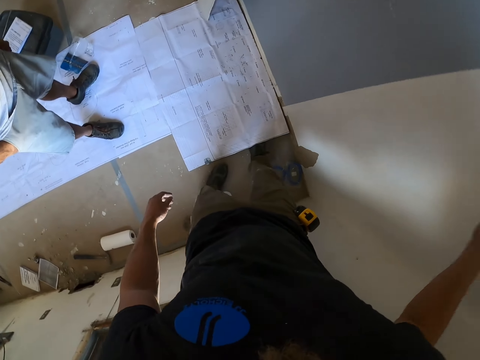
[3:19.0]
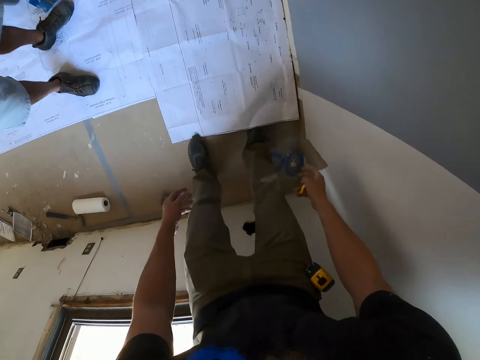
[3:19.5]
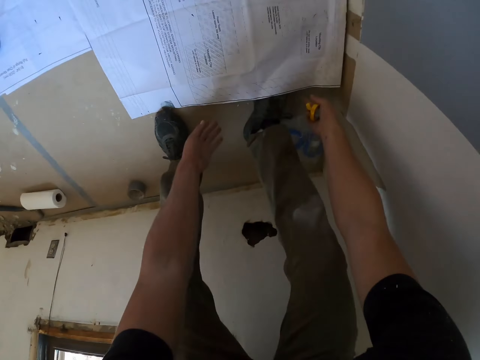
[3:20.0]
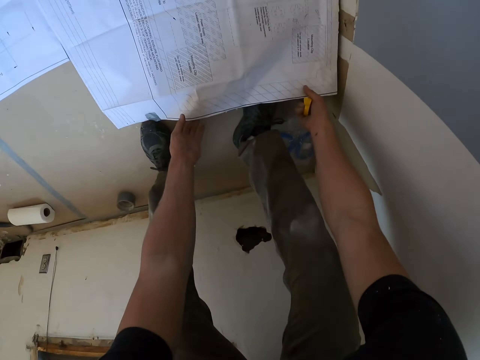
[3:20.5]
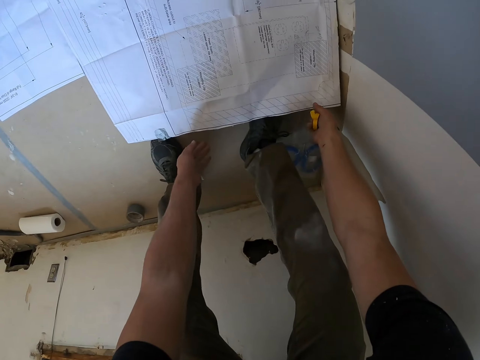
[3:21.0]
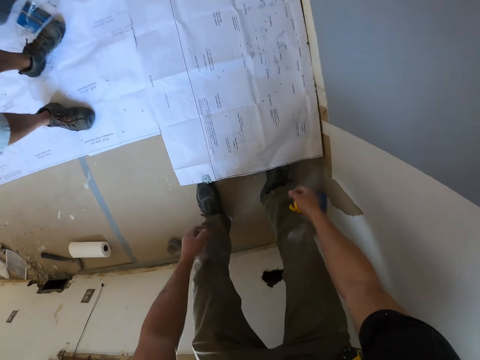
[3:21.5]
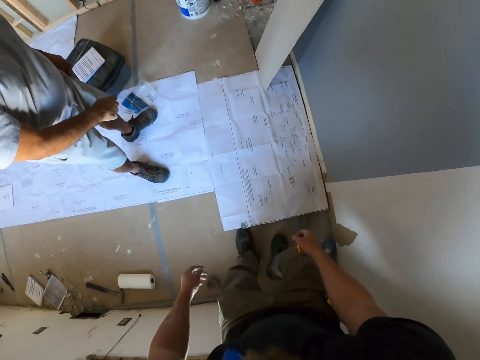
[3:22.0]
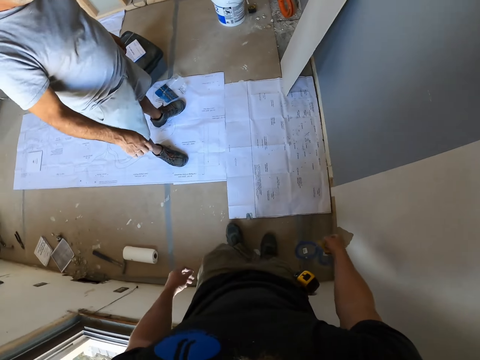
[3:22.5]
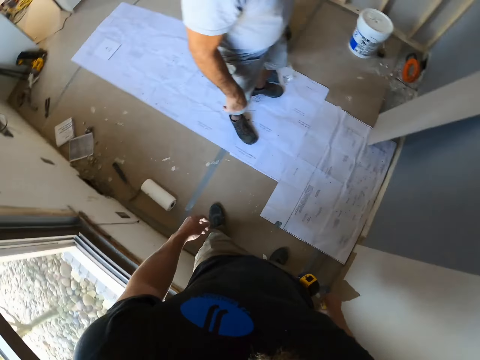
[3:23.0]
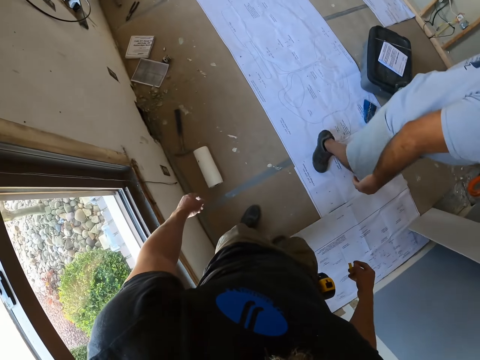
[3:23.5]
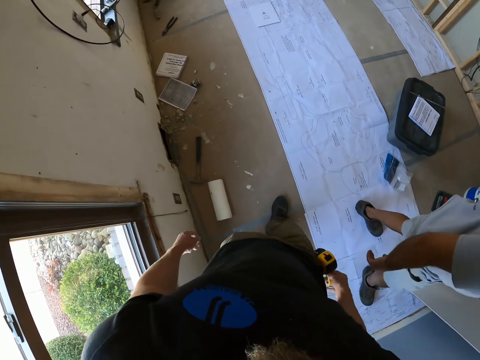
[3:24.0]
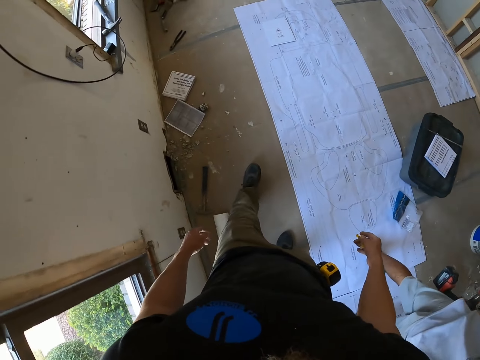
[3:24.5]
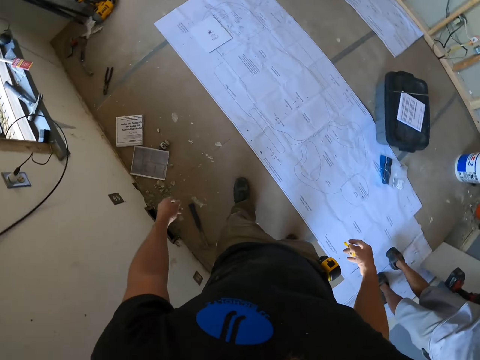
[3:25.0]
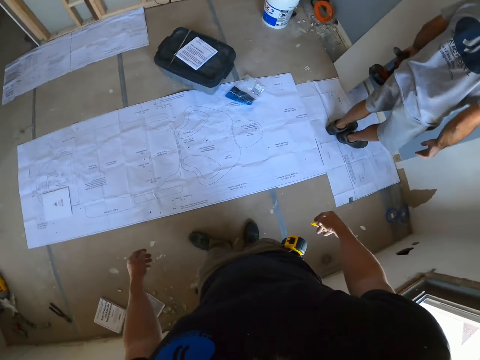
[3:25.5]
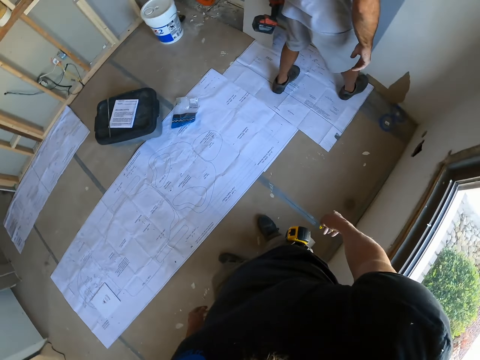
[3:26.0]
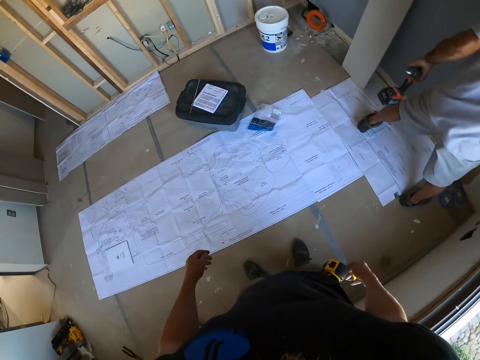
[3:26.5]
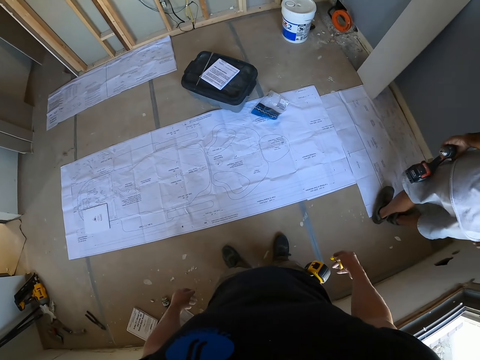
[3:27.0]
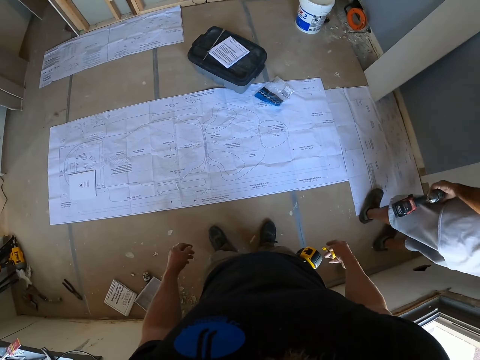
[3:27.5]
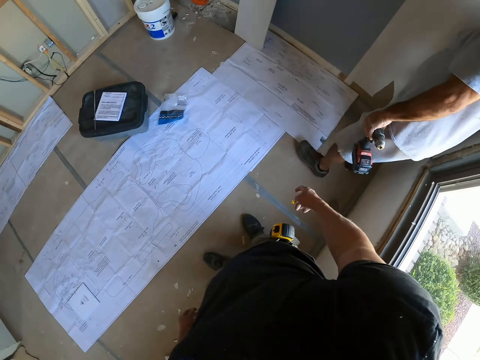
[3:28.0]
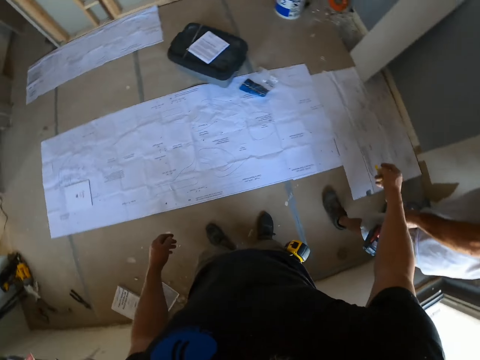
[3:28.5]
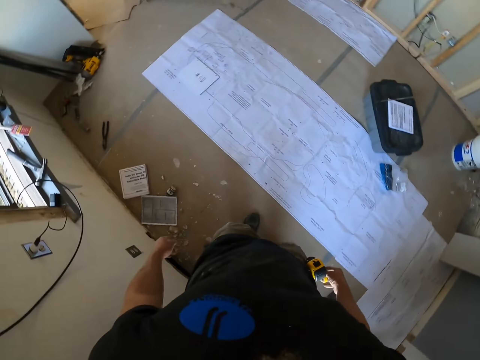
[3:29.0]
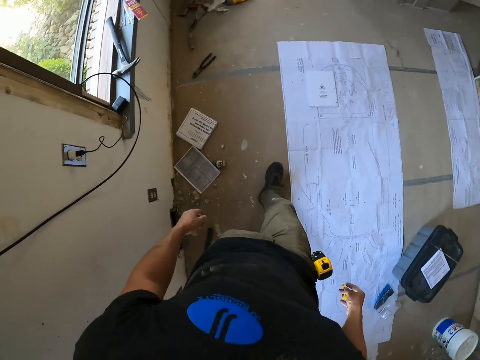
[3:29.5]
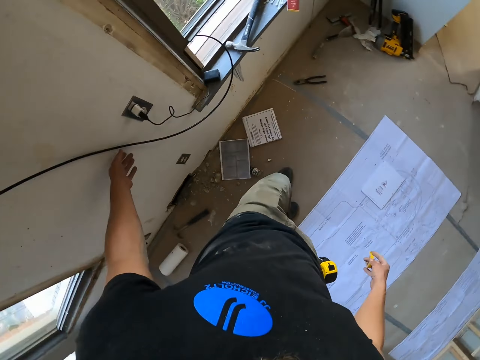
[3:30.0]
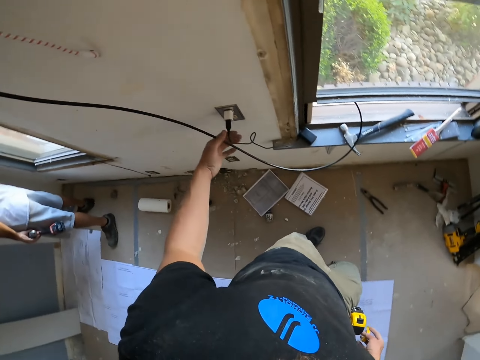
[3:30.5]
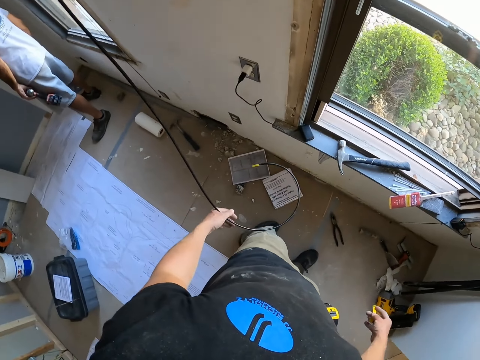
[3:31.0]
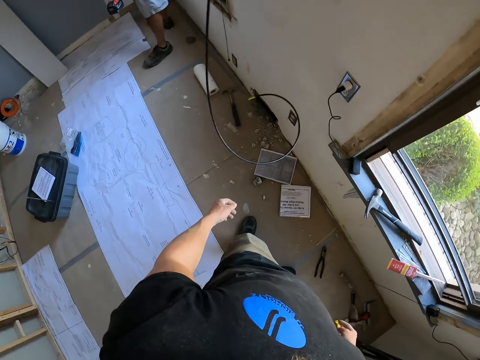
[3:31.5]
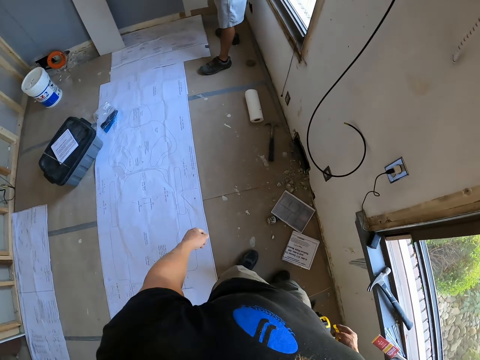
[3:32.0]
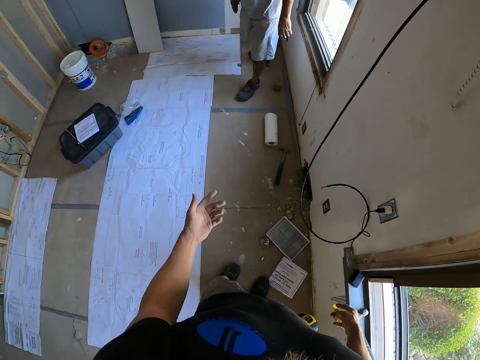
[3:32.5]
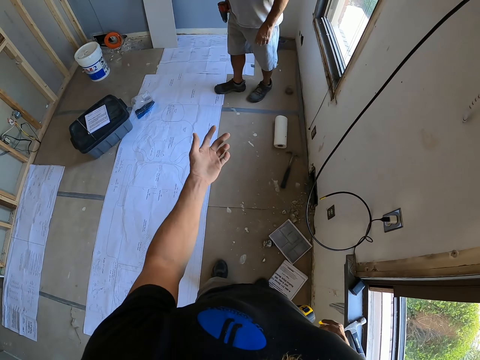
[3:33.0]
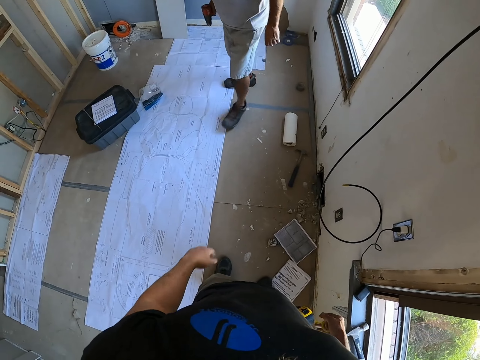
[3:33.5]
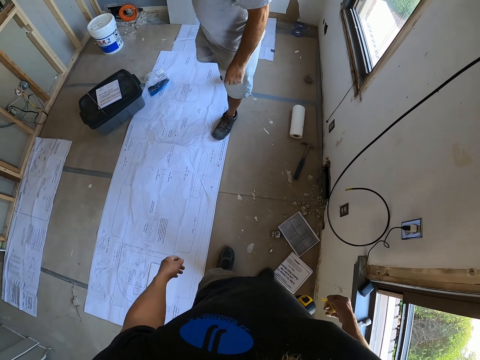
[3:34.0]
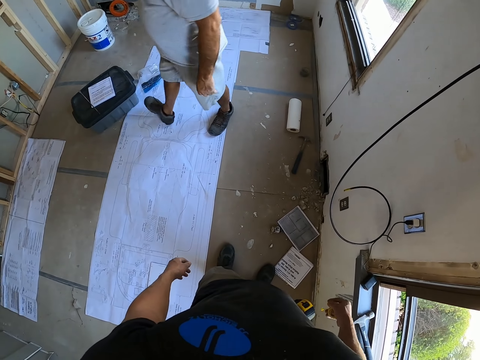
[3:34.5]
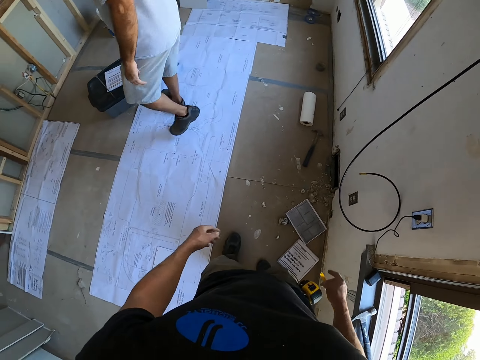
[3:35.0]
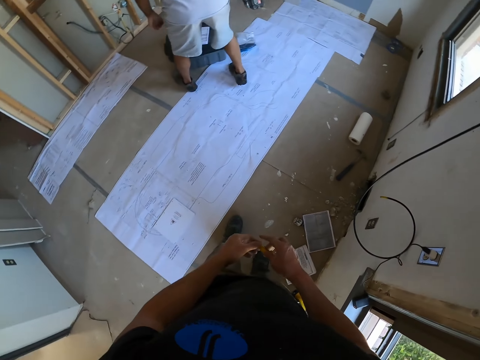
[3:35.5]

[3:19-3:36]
The camera wearer adjusts the paper with his hands. He touches the black string. He holds the cable with his left hand. He looks around the room.

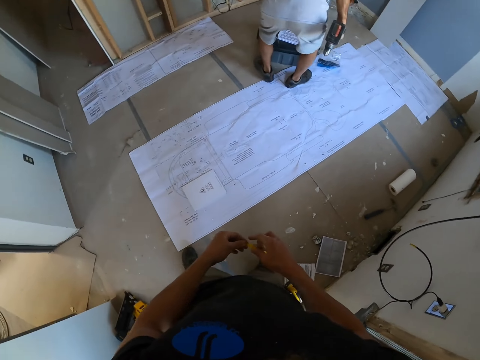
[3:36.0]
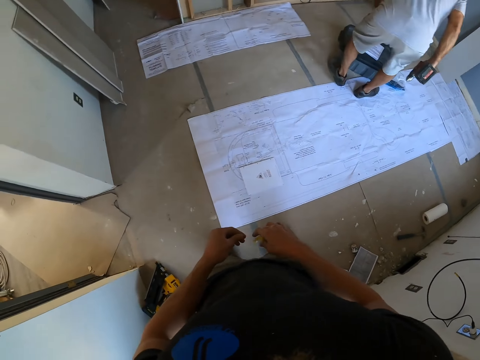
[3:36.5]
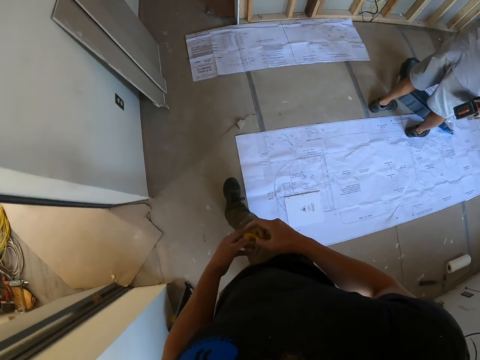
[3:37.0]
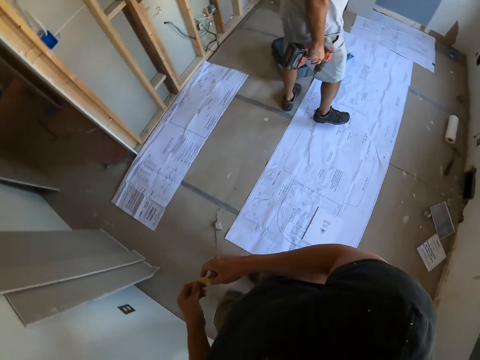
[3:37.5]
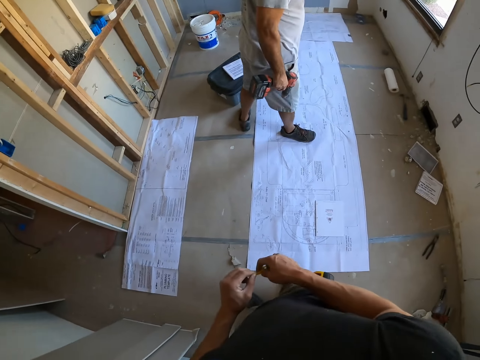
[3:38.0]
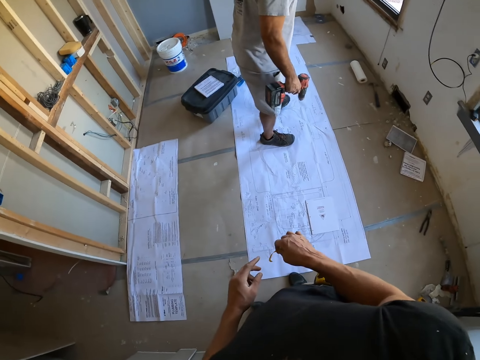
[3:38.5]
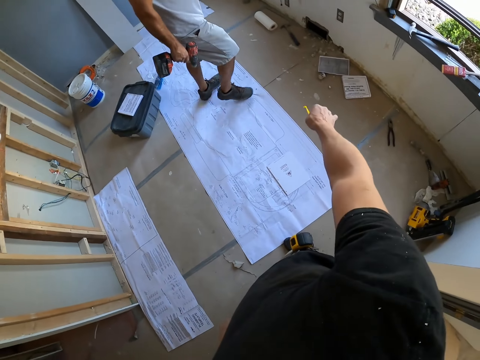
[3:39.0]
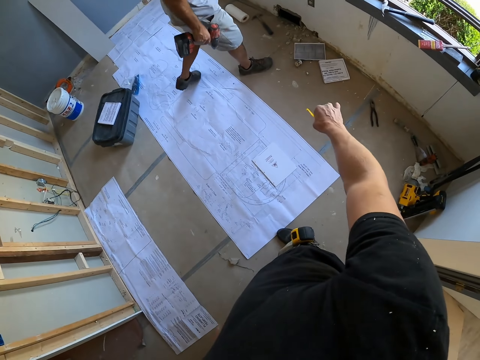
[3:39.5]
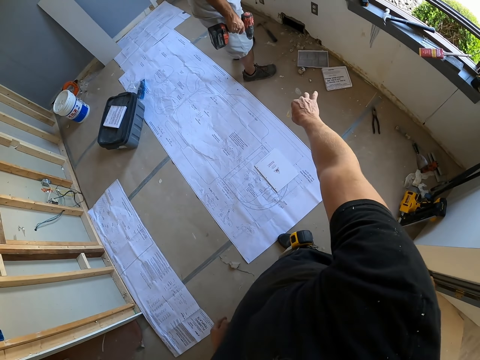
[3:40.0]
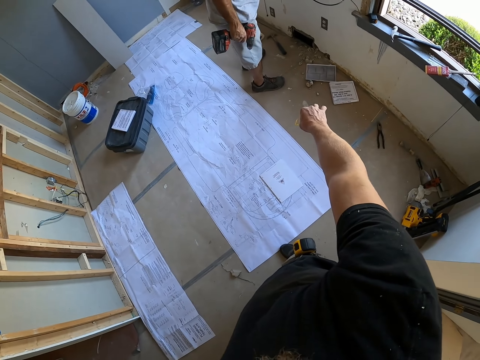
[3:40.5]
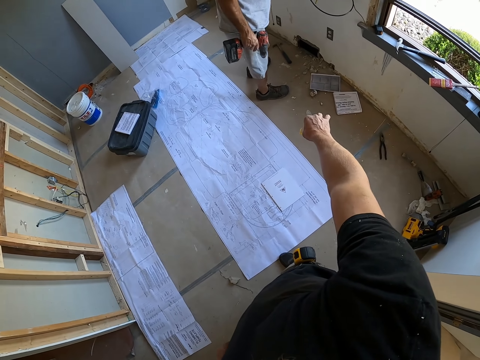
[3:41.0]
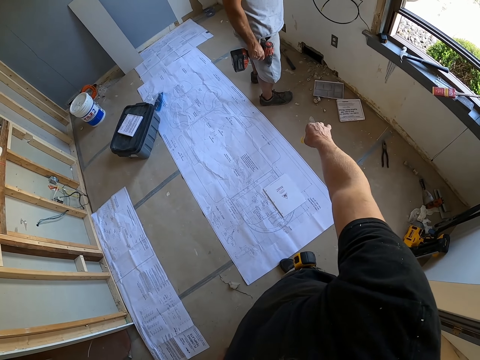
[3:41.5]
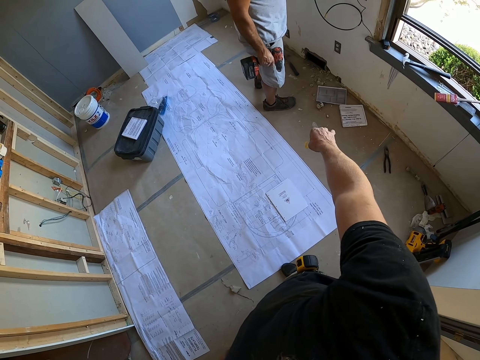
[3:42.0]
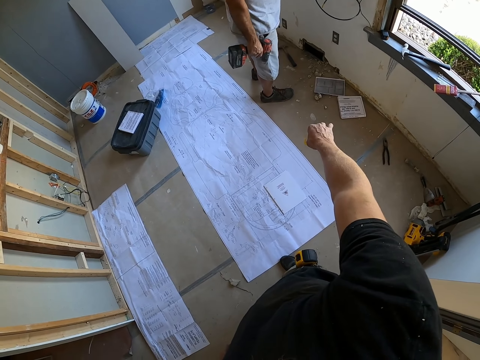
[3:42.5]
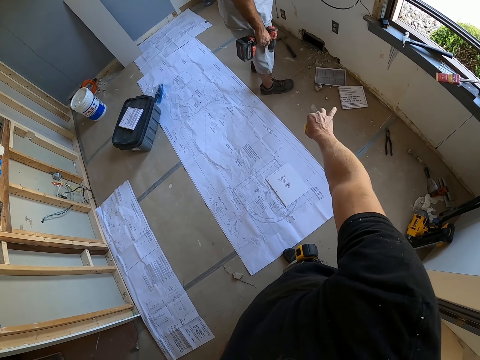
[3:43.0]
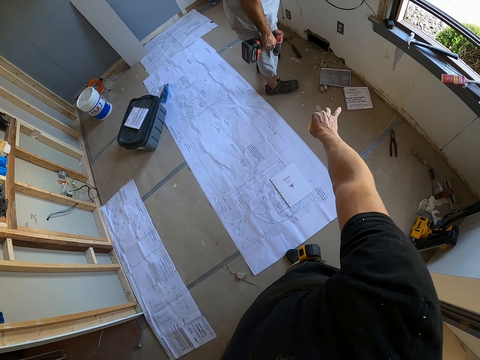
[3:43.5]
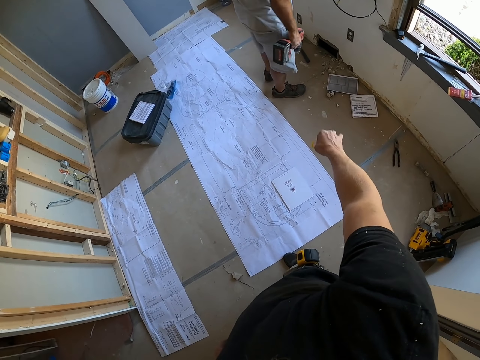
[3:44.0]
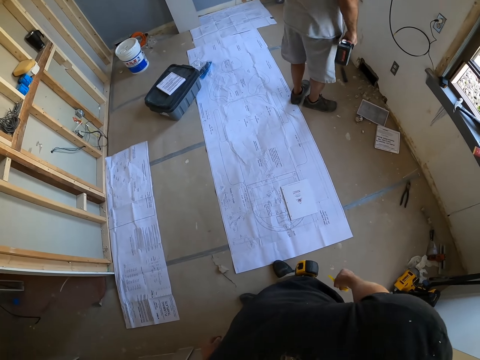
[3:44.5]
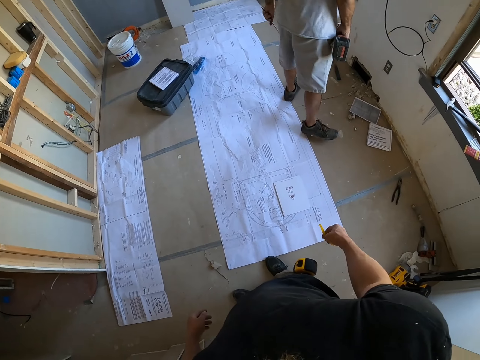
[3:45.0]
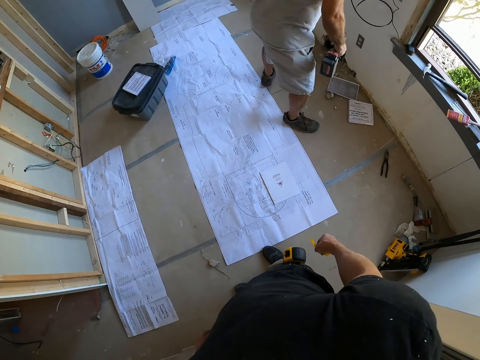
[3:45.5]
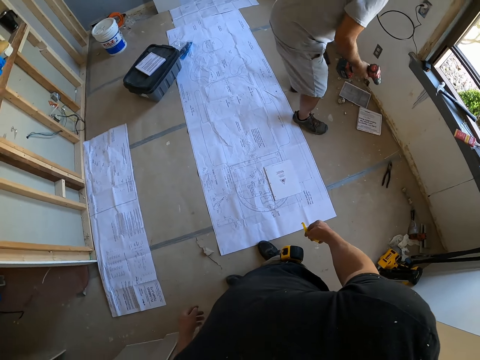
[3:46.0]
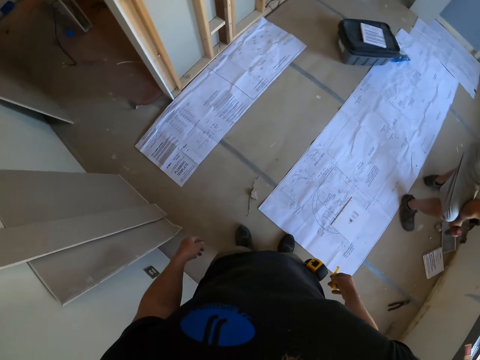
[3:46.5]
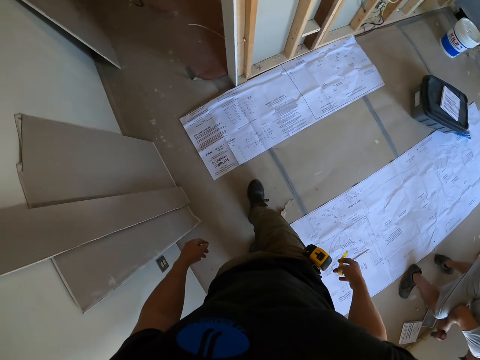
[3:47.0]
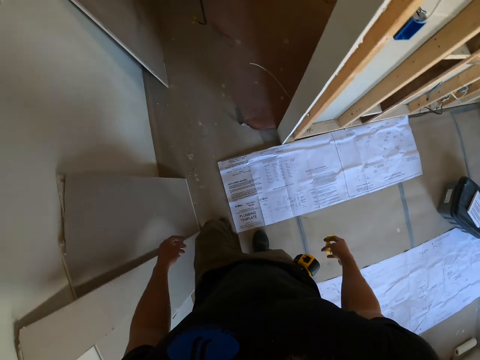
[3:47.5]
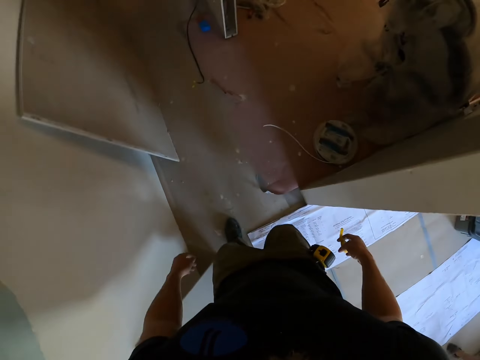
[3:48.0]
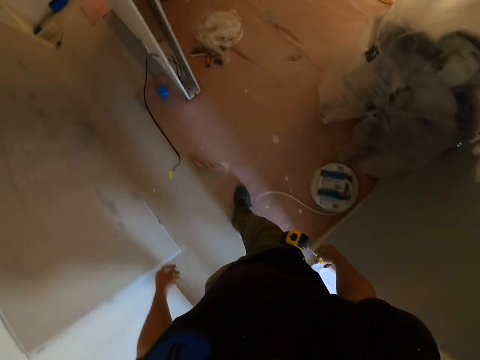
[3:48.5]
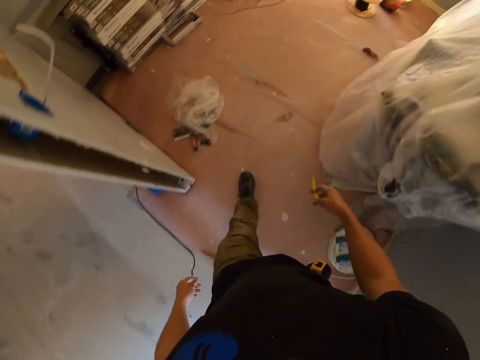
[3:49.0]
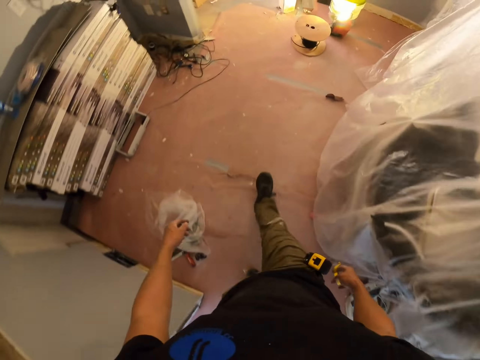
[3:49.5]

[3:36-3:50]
The camera wearer walks around the room. They look around the room. They walk to the other room.
